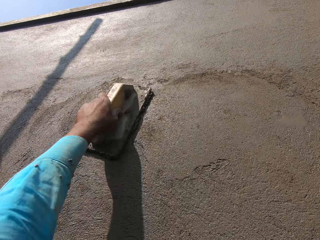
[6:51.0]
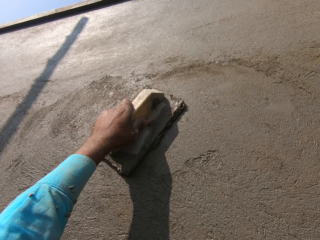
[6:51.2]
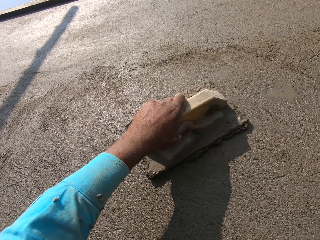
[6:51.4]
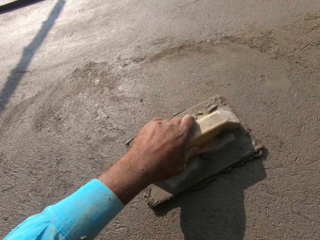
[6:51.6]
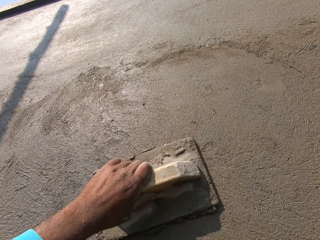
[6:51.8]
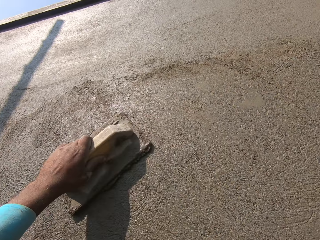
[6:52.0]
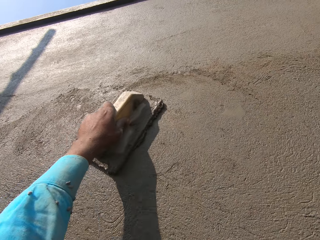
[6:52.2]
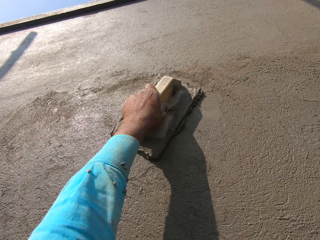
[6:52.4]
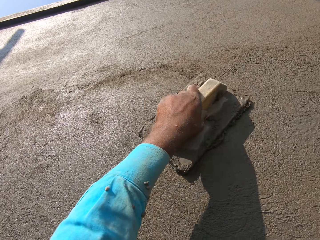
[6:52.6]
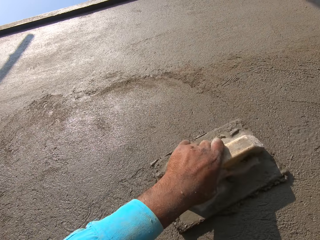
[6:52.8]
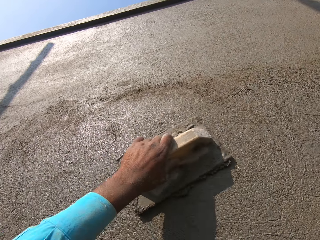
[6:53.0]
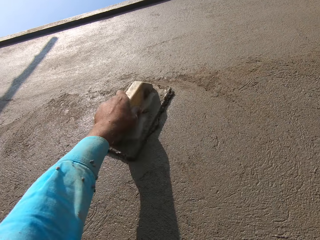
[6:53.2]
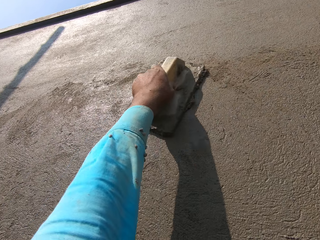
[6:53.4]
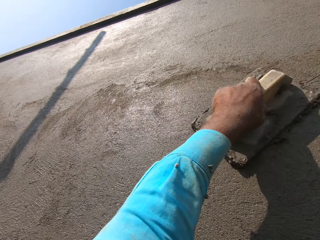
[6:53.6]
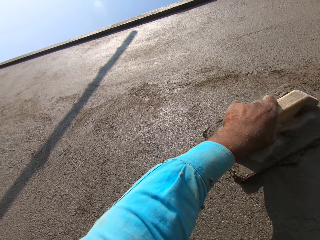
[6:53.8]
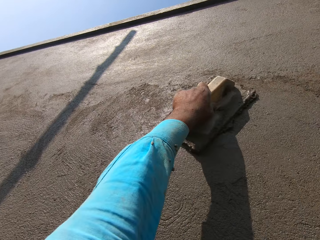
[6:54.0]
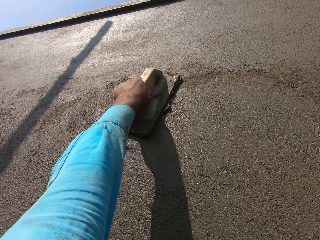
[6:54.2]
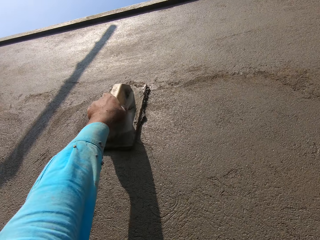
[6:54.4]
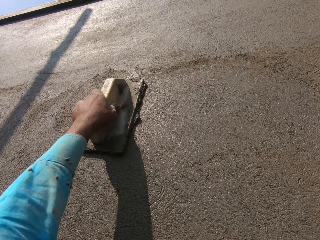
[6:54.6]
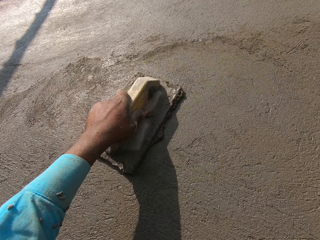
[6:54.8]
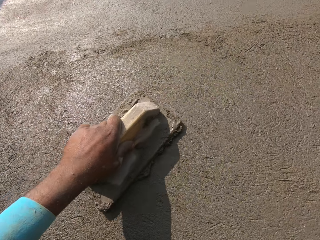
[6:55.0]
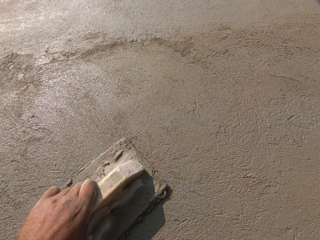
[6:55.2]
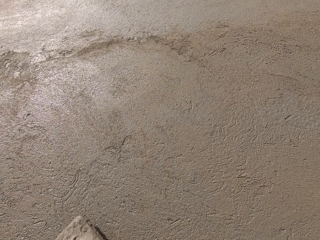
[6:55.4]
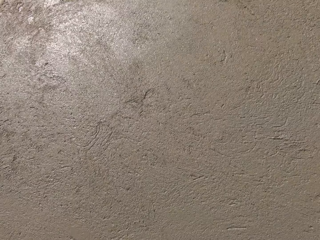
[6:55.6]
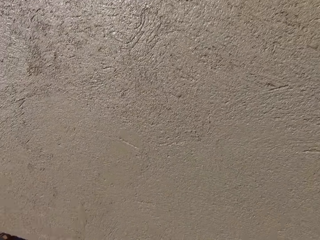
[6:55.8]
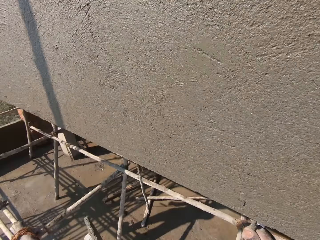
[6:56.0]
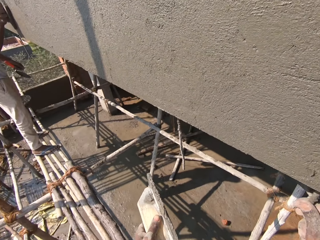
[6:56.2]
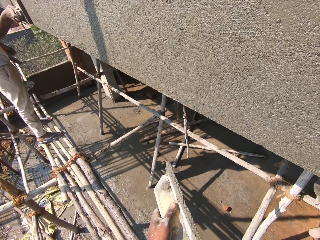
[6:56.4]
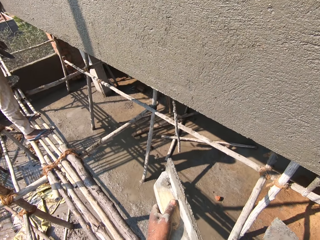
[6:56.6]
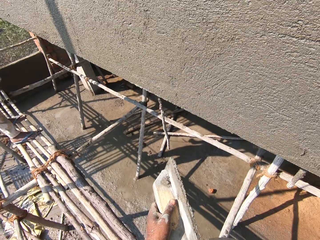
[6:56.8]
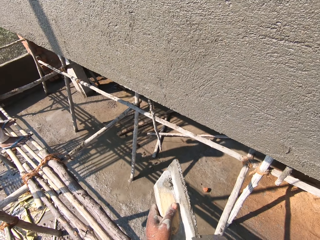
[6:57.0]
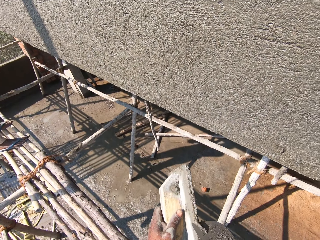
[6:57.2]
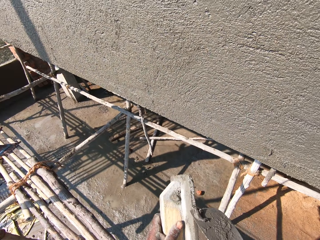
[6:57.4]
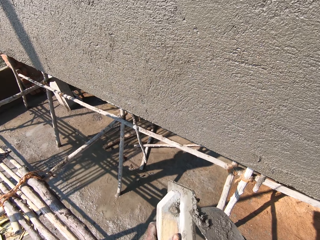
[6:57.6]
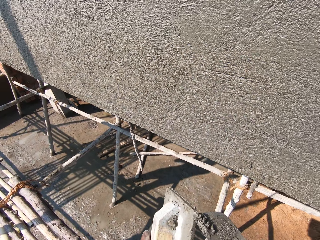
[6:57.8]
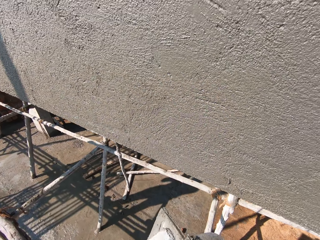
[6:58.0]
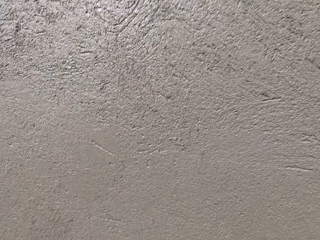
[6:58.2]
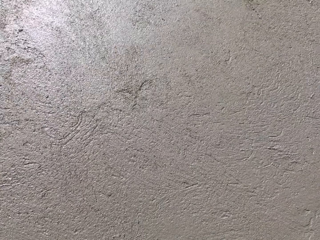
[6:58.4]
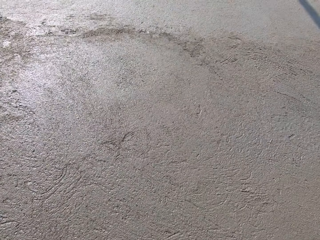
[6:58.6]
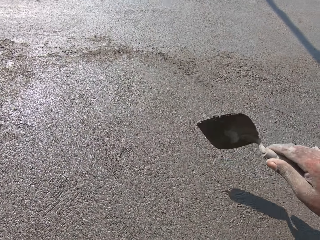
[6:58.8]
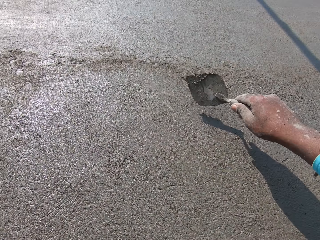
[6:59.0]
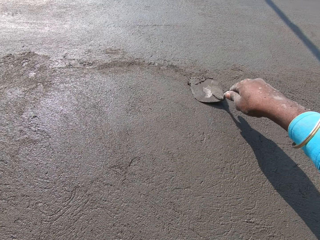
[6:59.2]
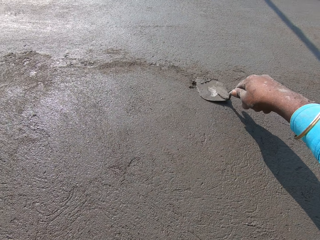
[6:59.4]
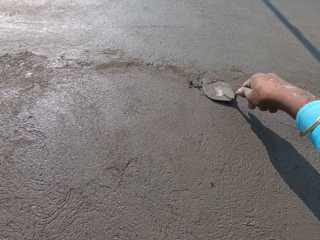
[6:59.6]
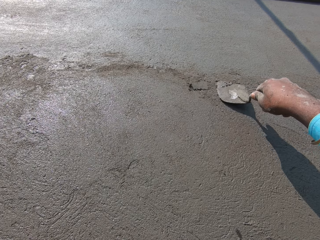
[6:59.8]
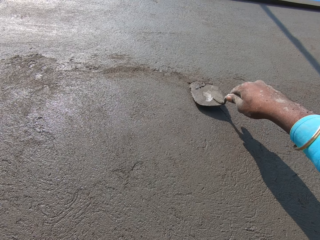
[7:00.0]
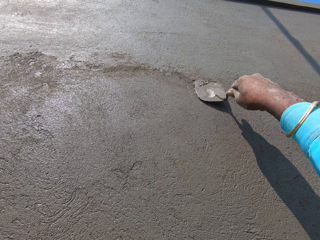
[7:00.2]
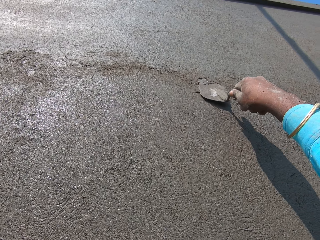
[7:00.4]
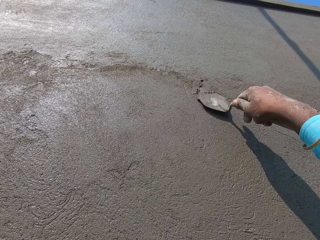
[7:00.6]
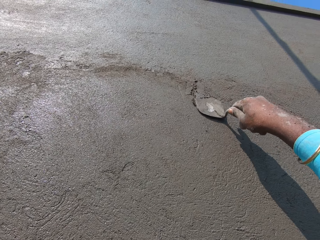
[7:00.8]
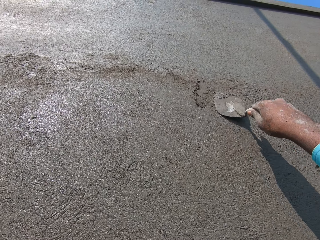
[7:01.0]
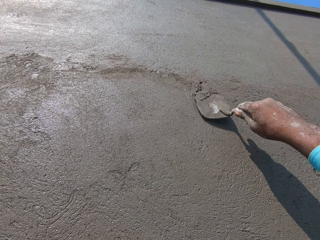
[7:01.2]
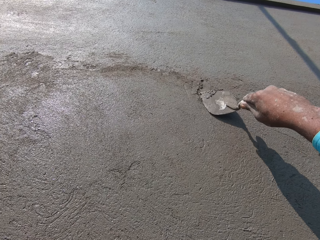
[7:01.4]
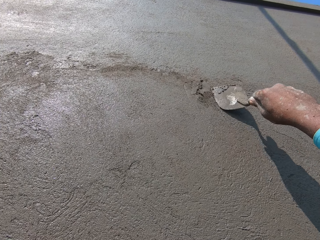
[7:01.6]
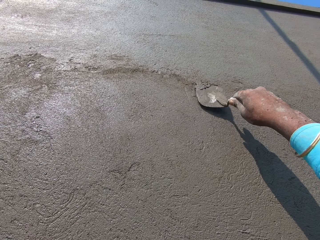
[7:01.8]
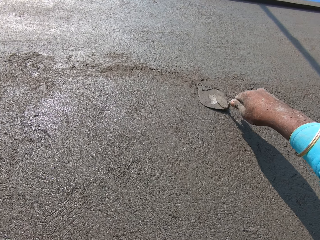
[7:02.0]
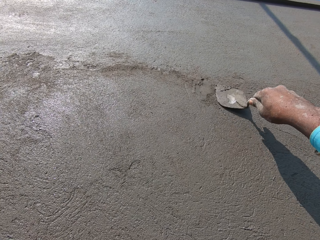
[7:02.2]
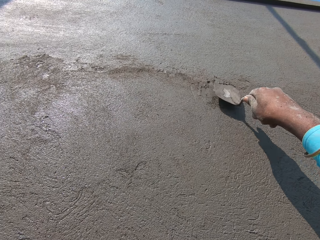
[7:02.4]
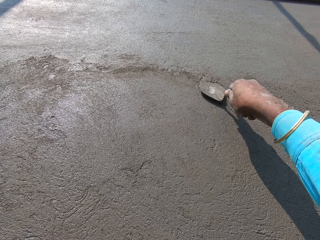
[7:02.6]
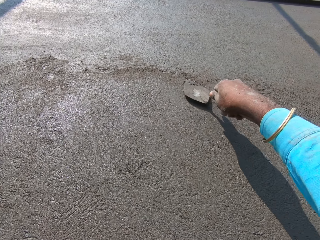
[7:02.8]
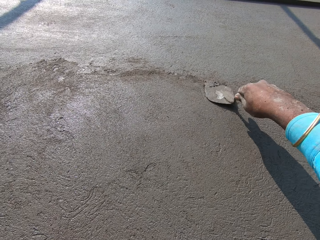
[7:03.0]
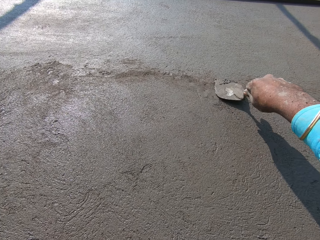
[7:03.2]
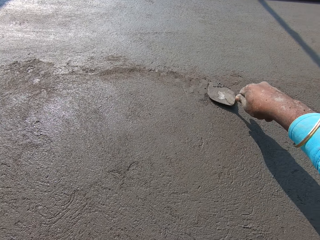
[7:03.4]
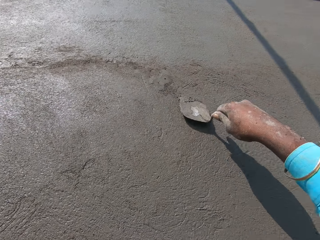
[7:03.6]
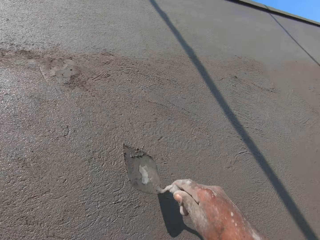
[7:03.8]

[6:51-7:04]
The camera wearer wipes cement from the plastering float by the trowel. They paste the mortar on the wall with the trowel. A man talks to the camera wearer.

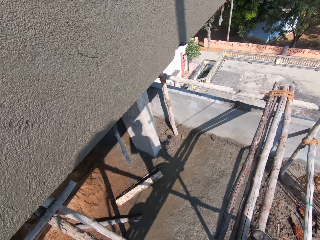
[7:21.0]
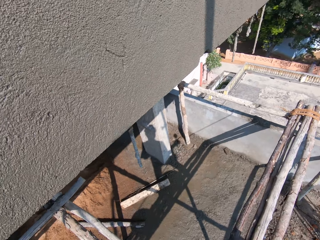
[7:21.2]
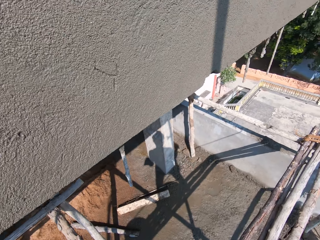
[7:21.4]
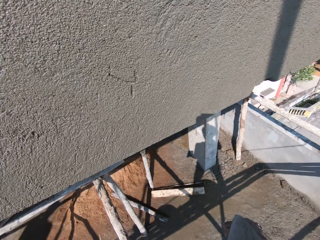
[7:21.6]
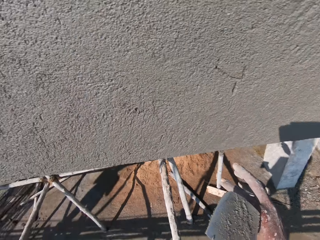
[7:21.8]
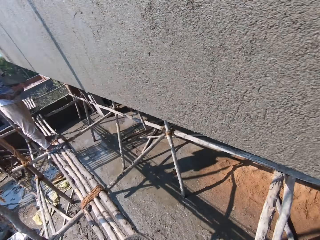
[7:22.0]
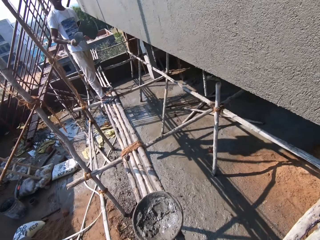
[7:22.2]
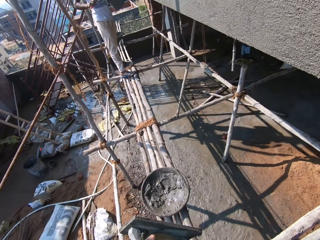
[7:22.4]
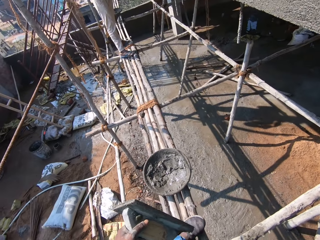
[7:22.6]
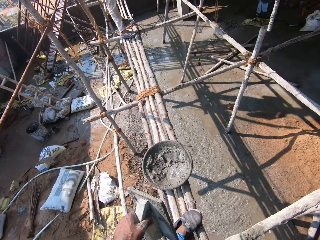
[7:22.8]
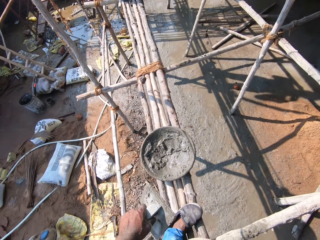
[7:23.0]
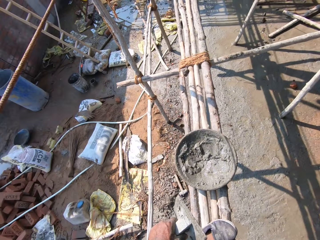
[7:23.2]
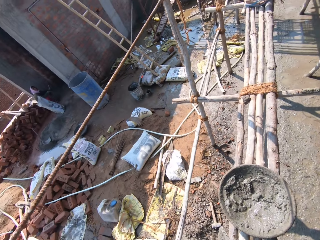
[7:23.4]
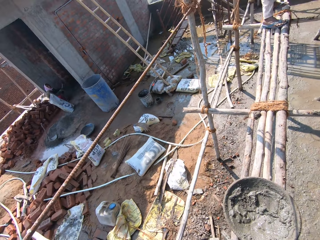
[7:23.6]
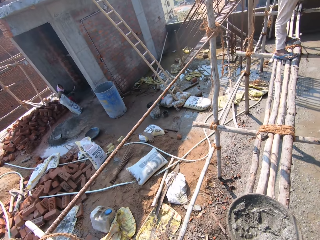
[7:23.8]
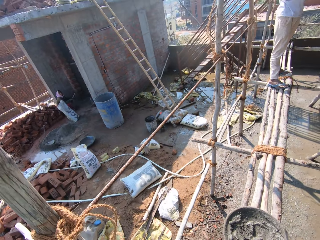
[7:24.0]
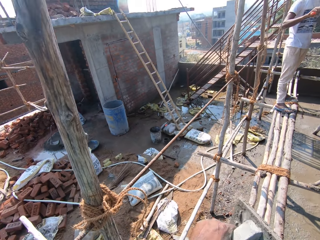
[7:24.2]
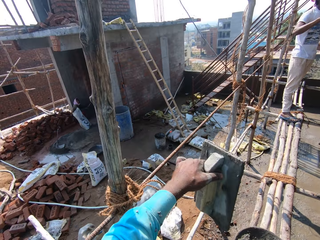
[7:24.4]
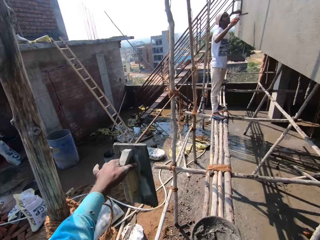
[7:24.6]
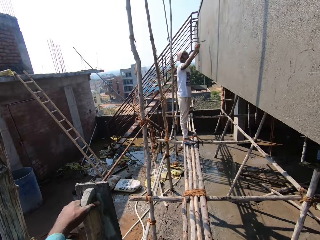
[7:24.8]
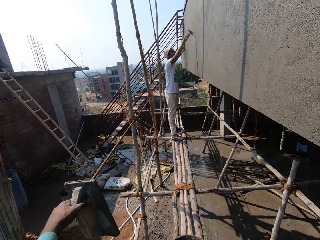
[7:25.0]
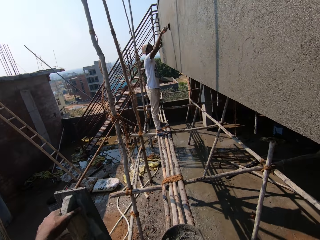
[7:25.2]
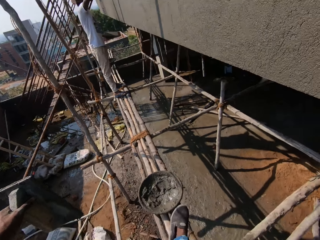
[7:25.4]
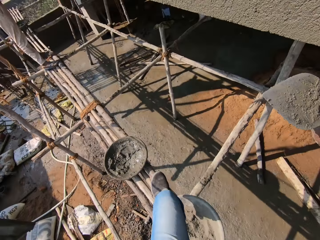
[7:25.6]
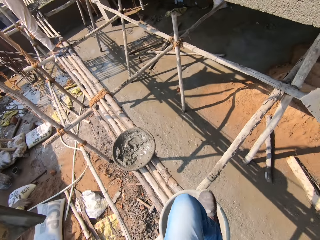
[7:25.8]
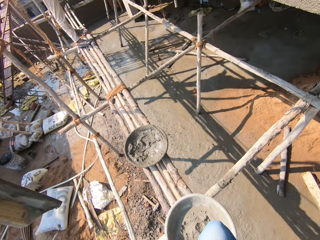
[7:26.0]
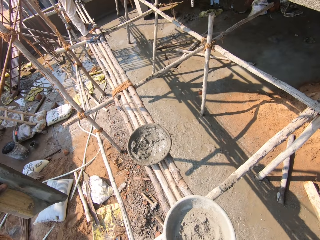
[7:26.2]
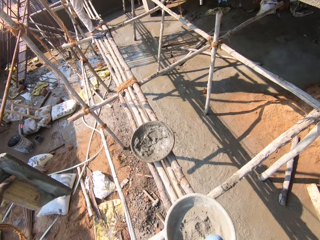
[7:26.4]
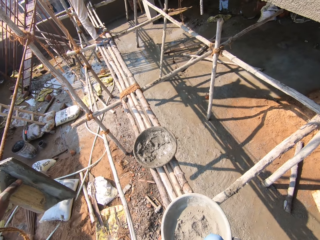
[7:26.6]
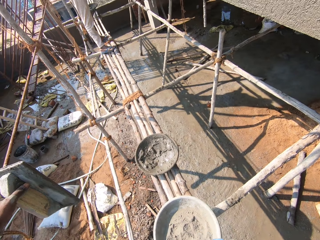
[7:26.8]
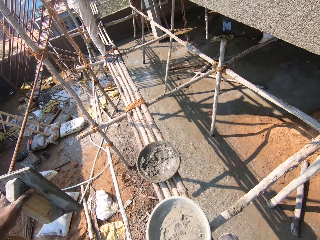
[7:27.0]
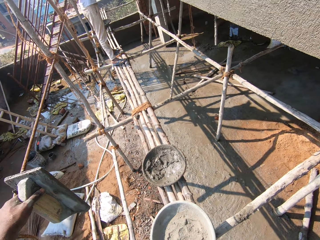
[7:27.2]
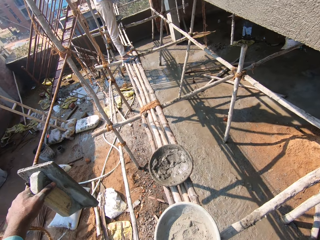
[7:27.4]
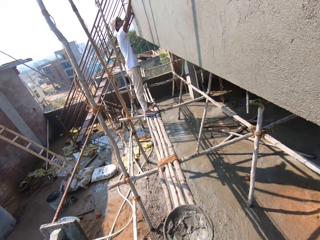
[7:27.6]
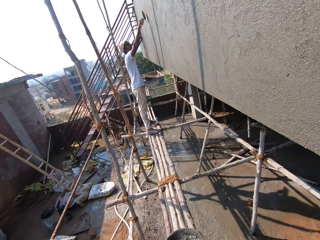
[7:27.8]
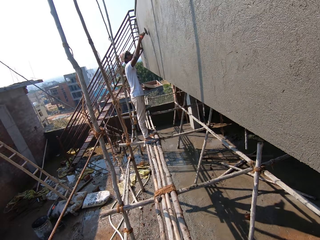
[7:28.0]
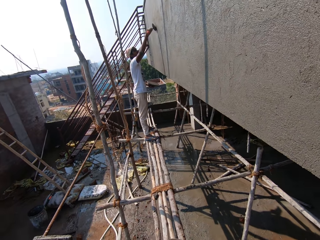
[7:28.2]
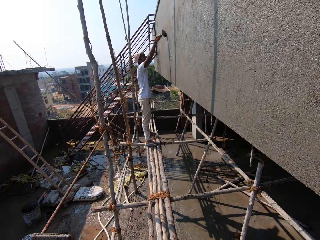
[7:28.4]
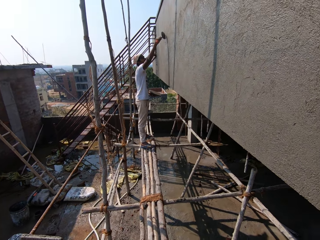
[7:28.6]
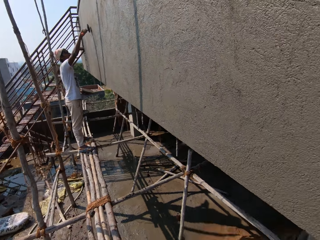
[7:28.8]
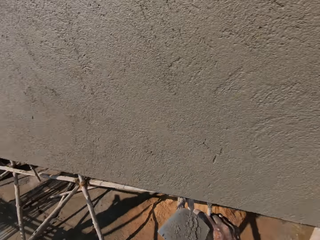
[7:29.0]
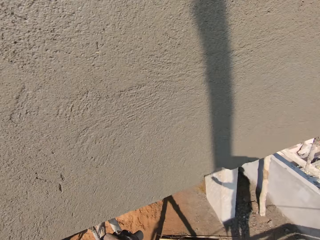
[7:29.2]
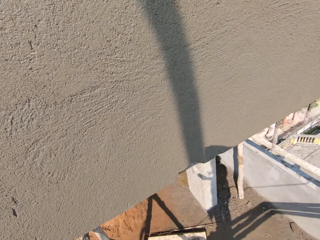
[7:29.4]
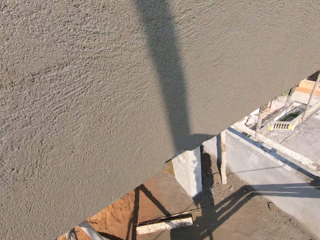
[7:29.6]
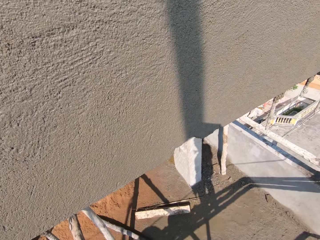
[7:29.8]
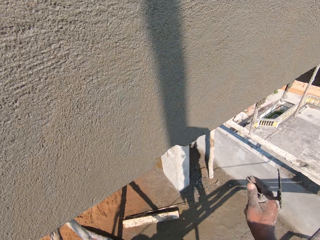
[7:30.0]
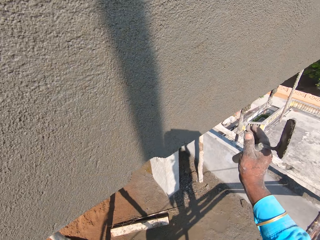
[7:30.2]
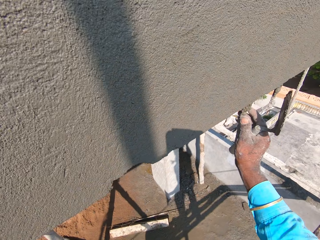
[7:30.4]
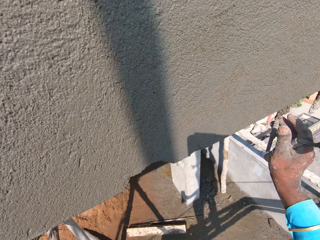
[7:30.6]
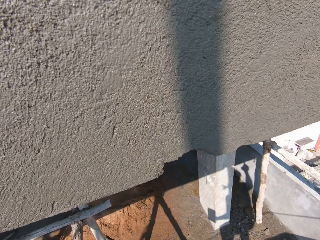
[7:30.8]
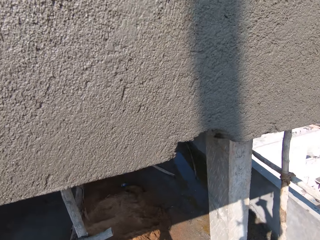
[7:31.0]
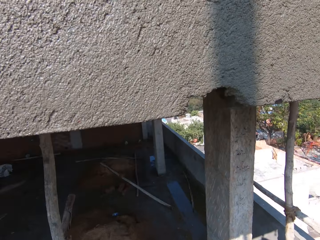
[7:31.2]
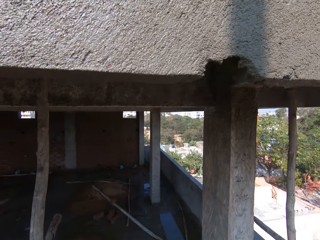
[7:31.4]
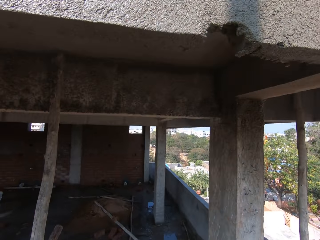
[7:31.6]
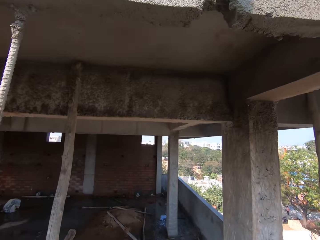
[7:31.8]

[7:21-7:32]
A man talks to the camera wearer. The camera wearer turns and talks to the man. They touch the rope. The man pastes the mortar on the wall. The camera wearer lifts a leg. They push the basin of mortar. The man talks to the camera wearer. The camera wearer talks to the man. The man talks to the camera wearer. The camera wearer touches the wall.
